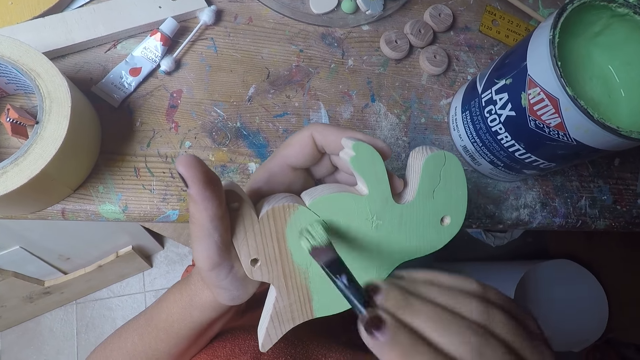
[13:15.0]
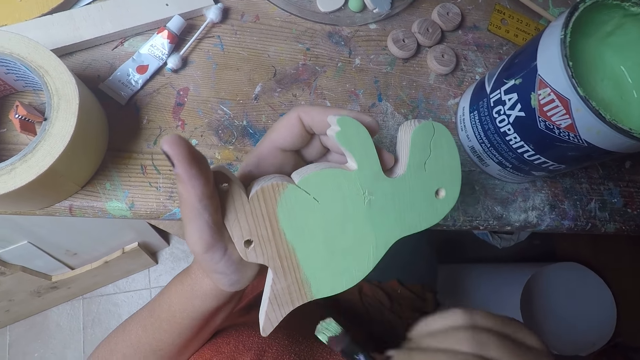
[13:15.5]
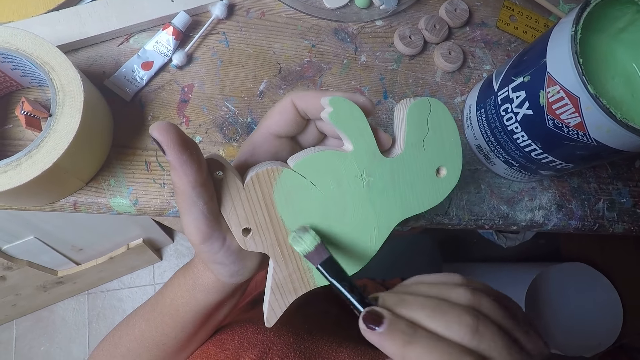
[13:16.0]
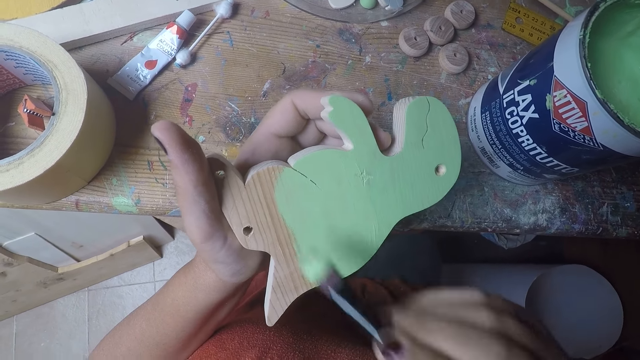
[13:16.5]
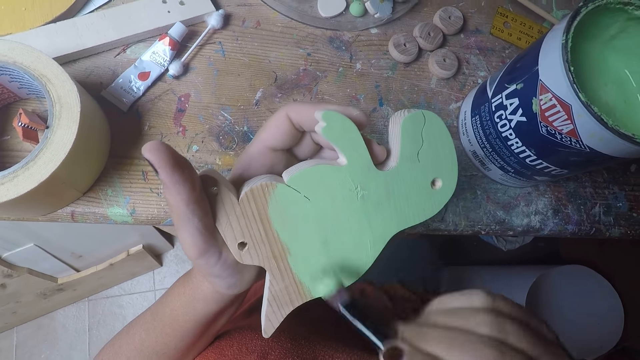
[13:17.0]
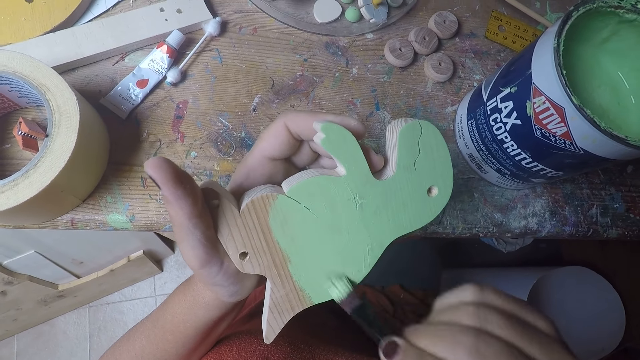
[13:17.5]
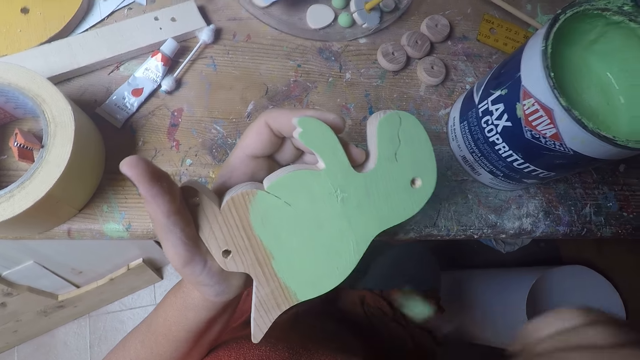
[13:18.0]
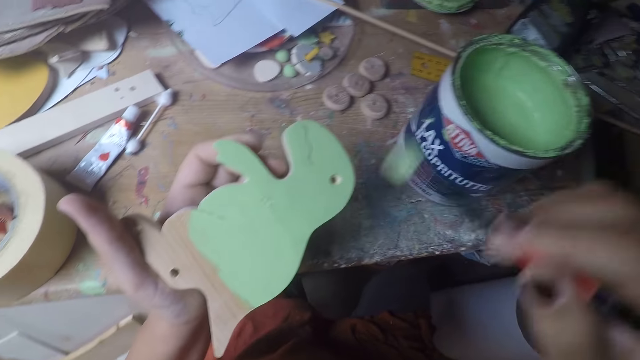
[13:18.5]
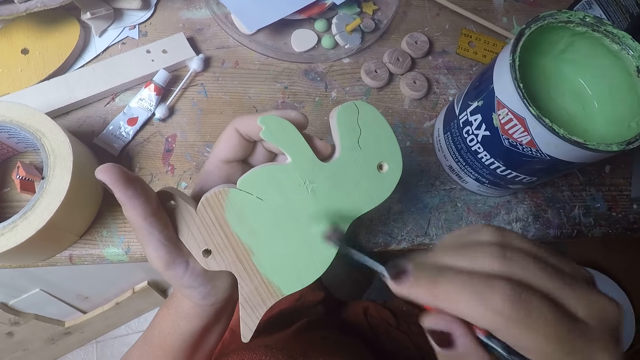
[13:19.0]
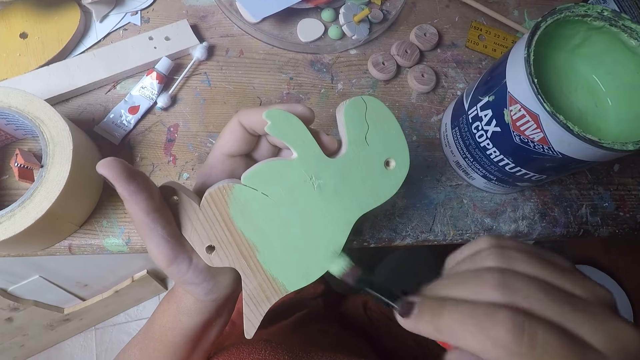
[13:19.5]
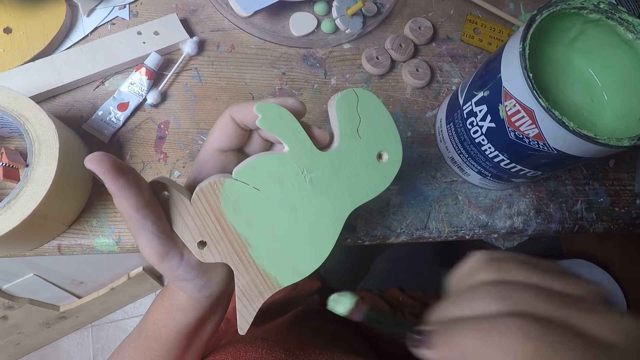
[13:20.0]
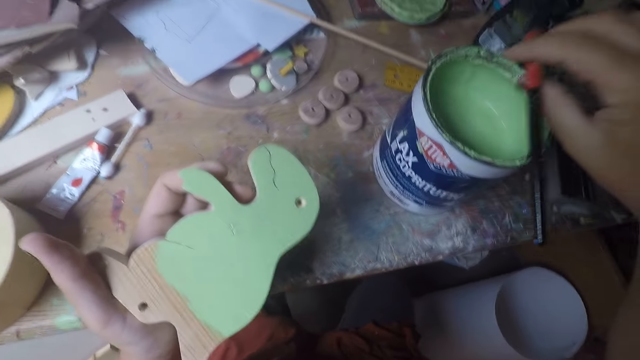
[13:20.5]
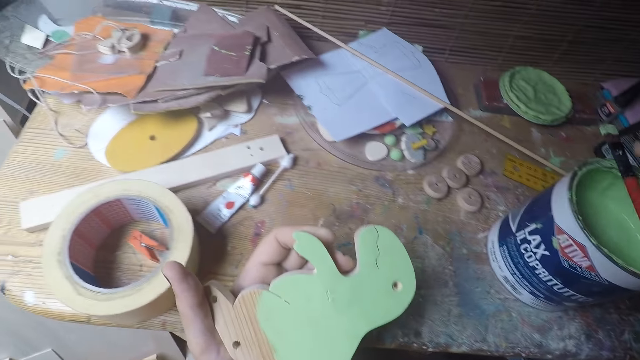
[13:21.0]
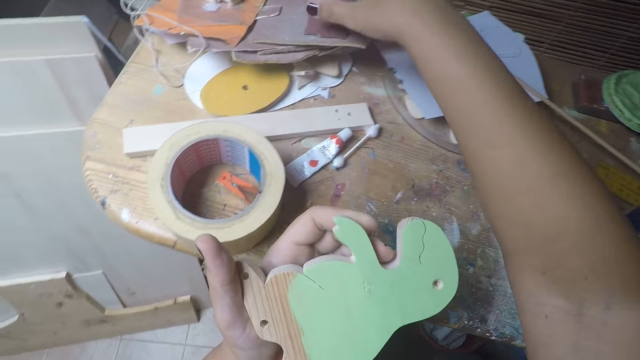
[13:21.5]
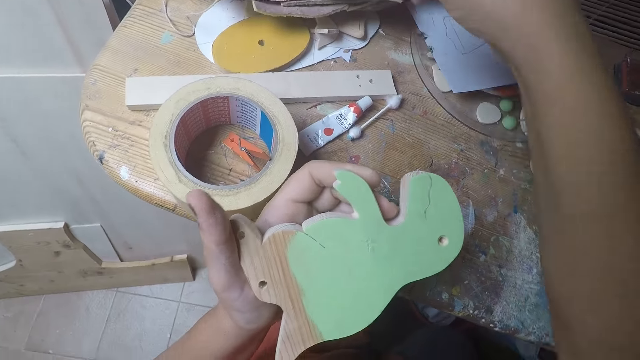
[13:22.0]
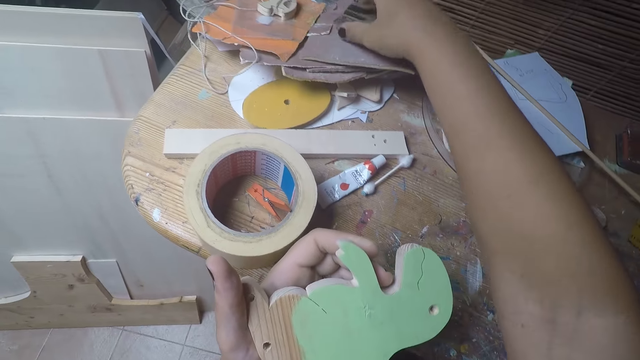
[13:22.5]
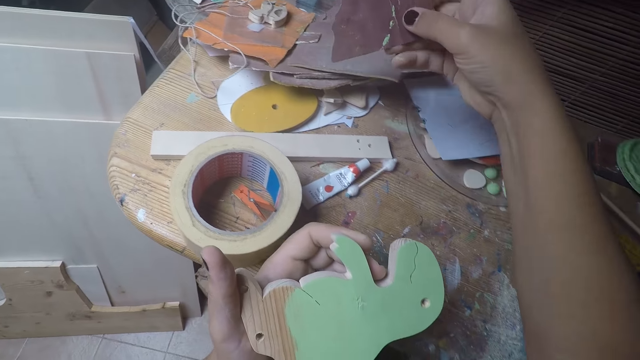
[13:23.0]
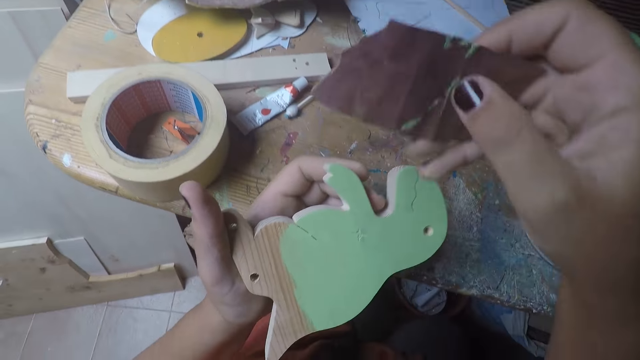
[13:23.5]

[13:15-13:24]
The camera wearer stops painting. She paints a dinosaur curve. She drops the brush in her right hand on the paint bucket. She picks up the sandpaper on the pile of sandpapers on the table with her right hand.

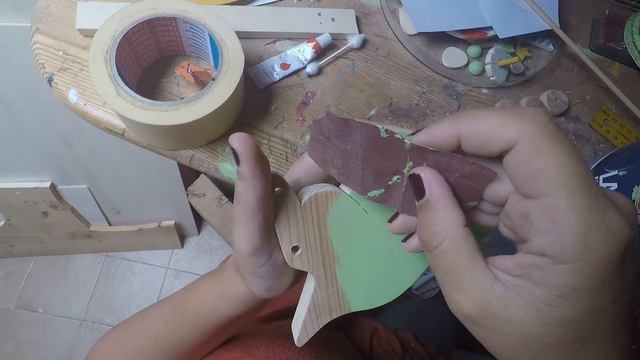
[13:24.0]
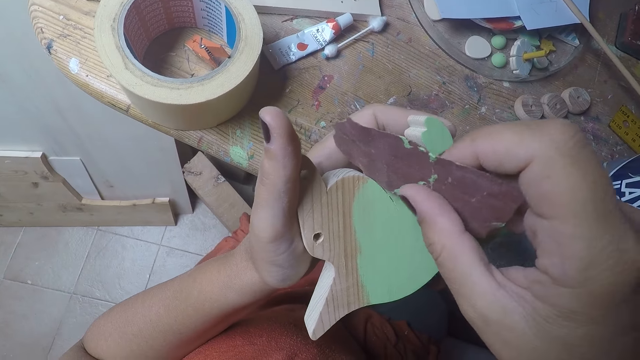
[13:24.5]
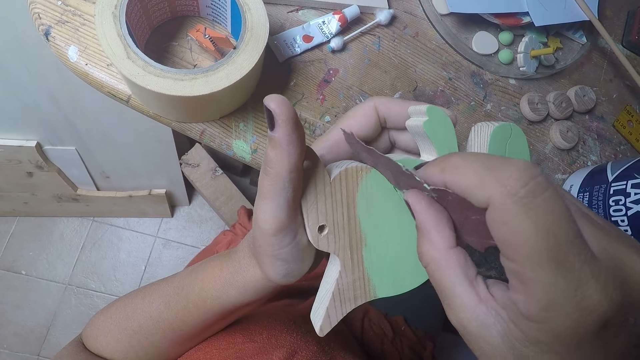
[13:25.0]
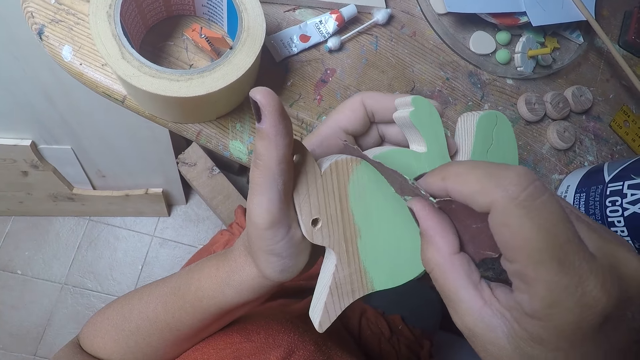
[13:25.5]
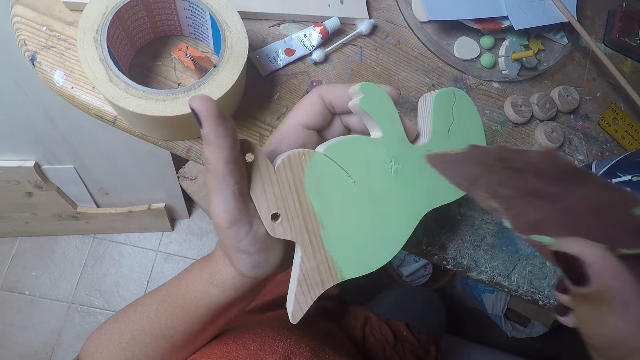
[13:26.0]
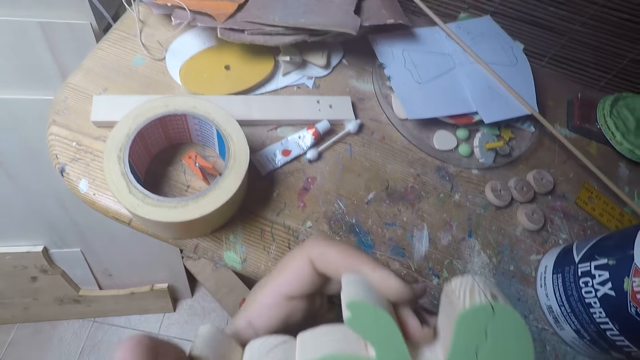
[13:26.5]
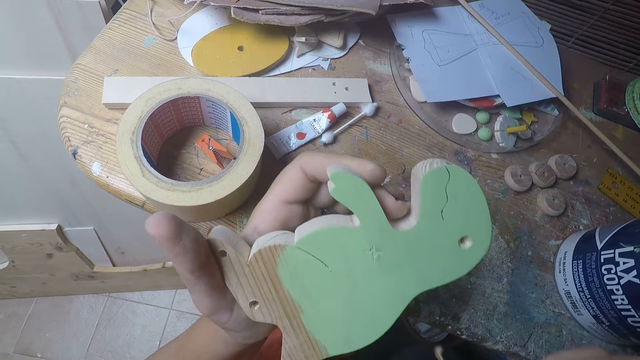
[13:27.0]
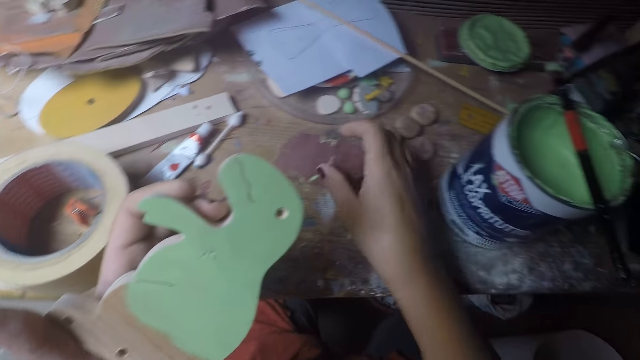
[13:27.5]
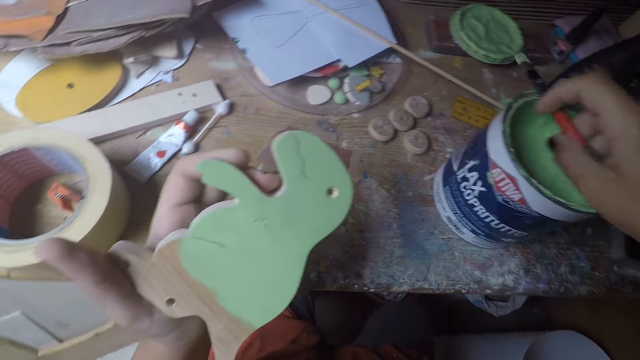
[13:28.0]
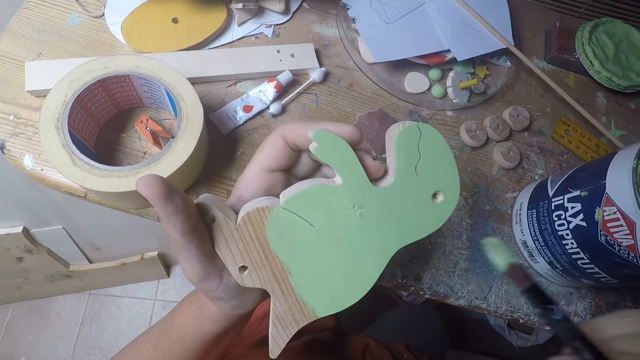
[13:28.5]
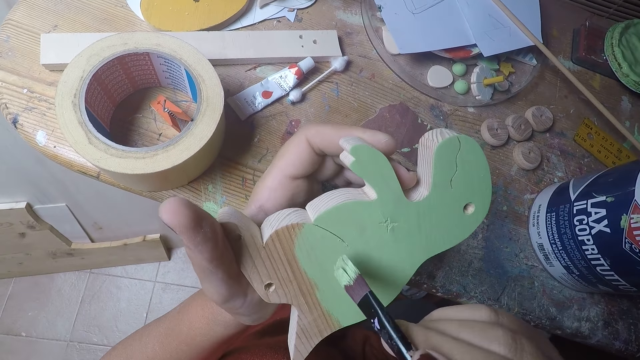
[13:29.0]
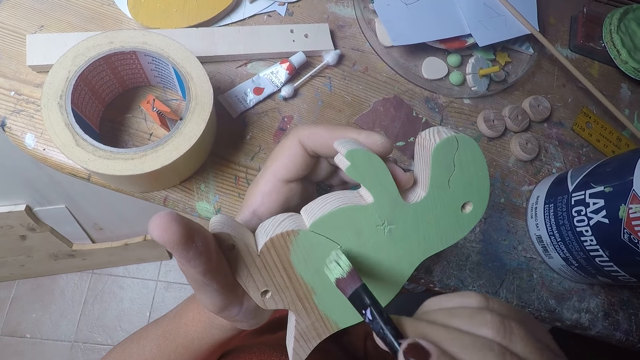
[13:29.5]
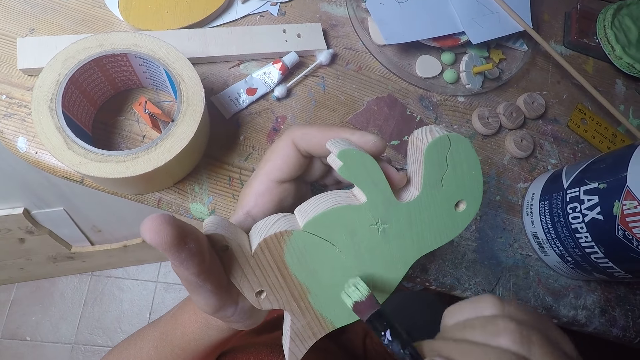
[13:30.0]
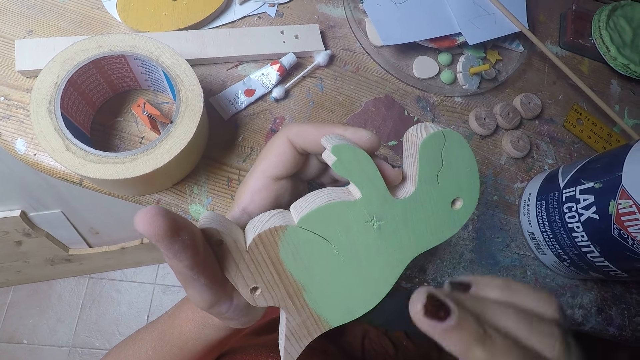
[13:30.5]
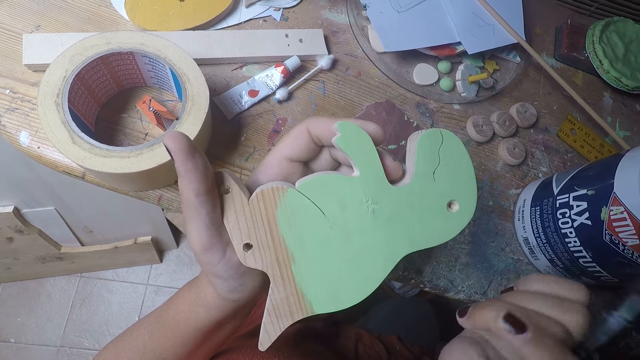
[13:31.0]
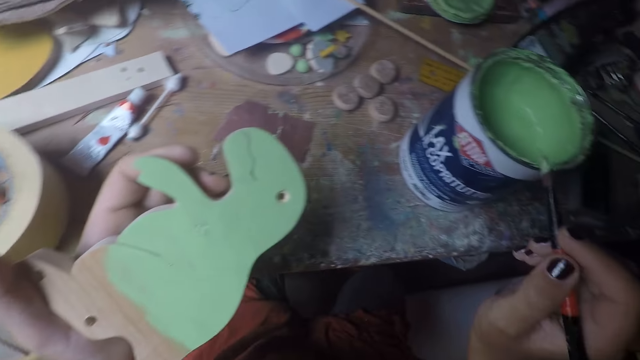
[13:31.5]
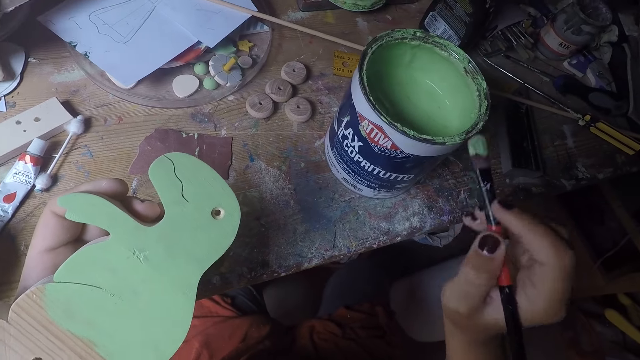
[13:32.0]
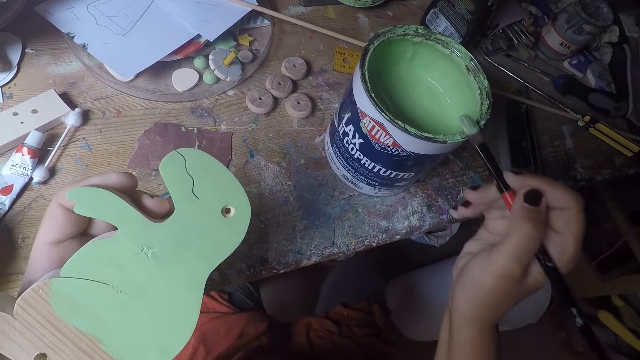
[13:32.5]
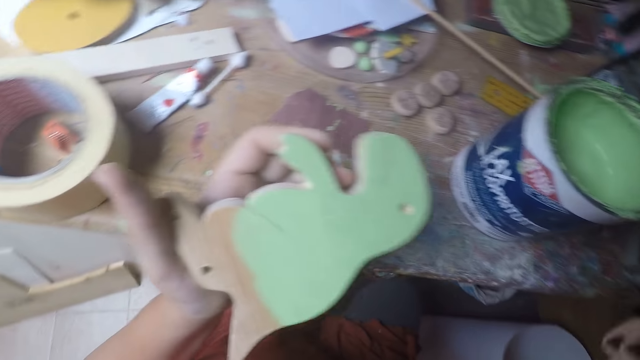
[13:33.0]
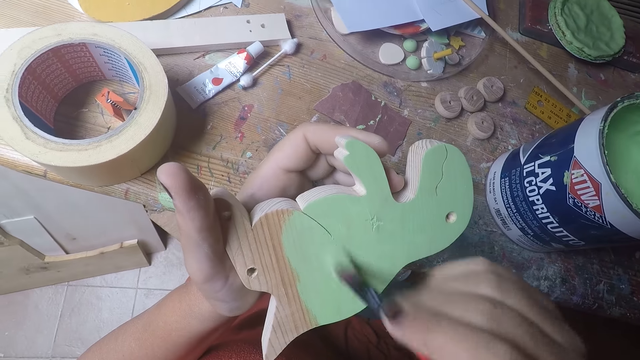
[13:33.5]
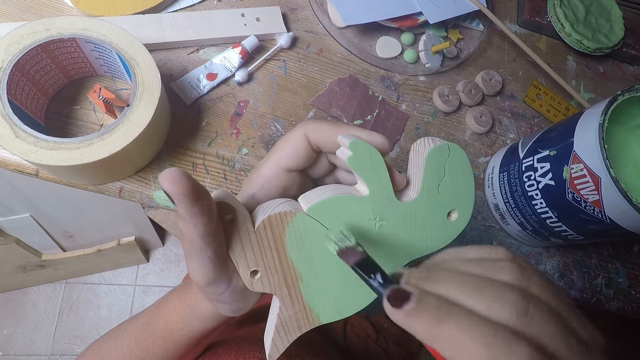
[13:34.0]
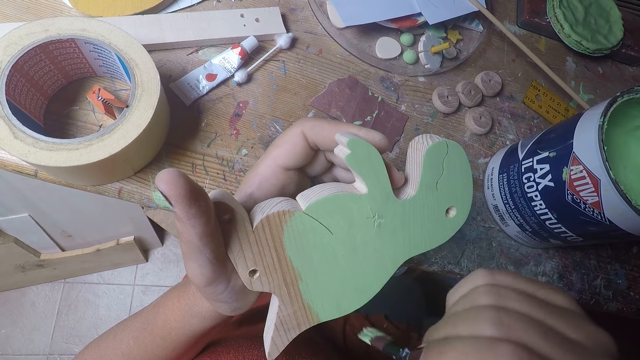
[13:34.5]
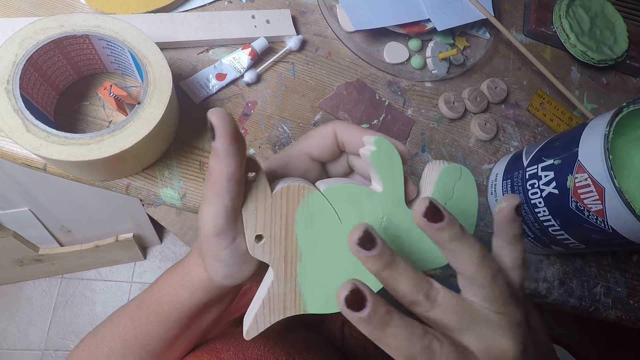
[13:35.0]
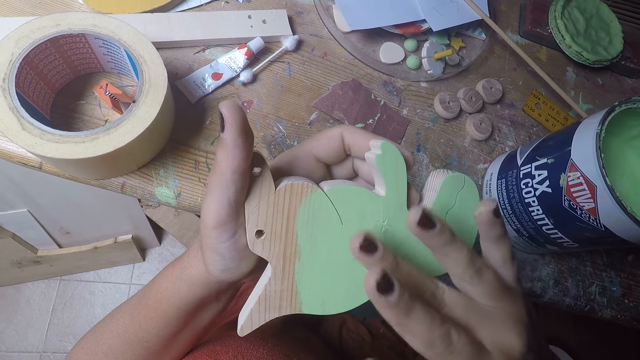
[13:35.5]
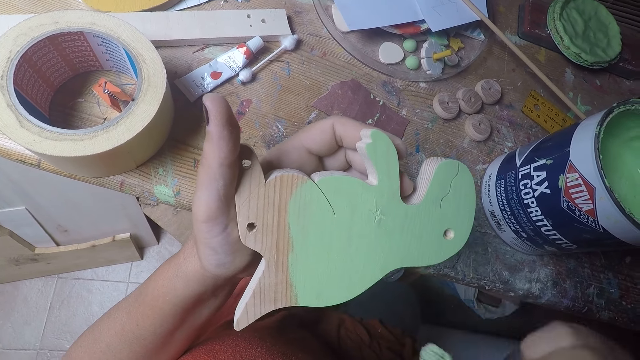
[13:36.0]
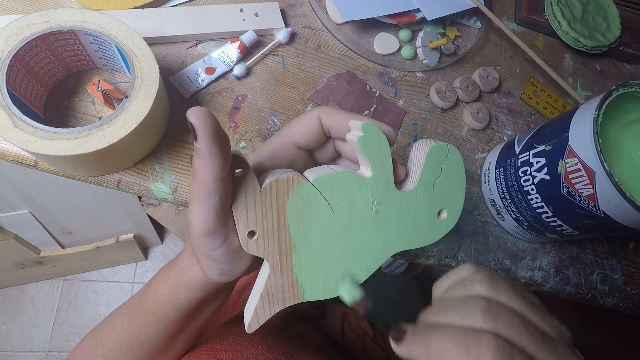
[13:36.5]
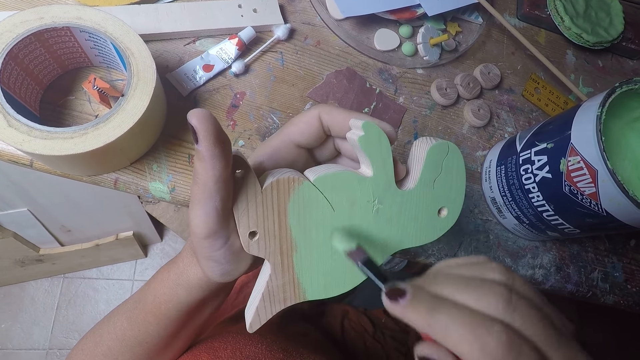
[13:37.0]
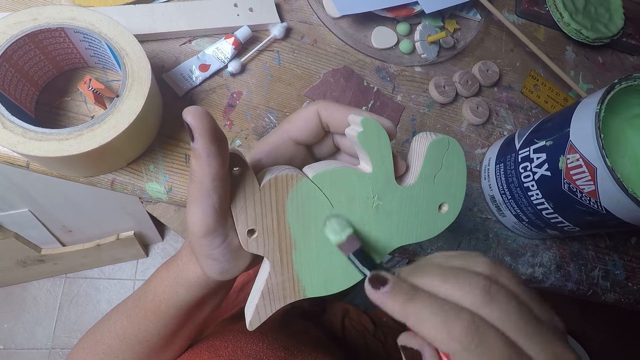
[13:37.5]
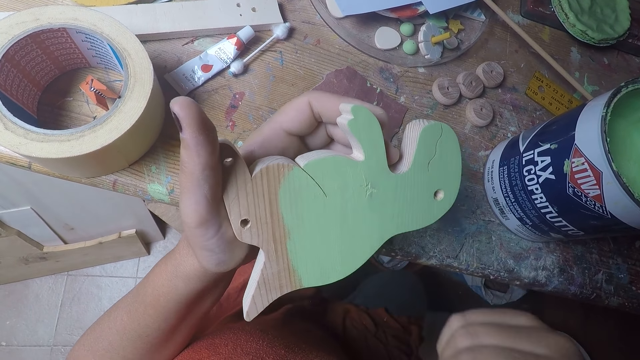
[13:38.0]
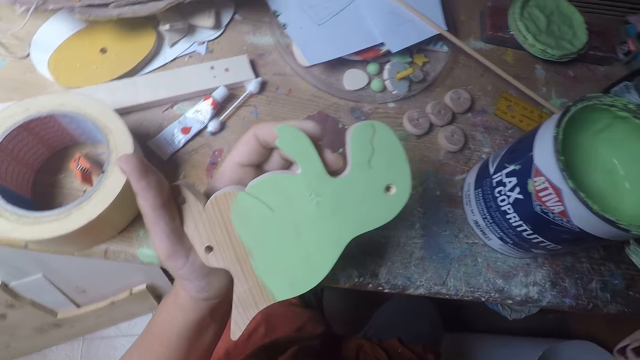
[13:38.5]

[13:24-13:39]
The camera wearer cleans the wood-shaped dinosaur with the sandpaper in her right hand. She slides the sandpaper in between the dinosaur curve and removes the sandpaper from the dinosaur curve. She drops the sandpaper in her right hand on the table. She picks up the brush on the paint bucket with her right hand. She brushes on the wood-shaped dinosaur with the brush in her right hand. She stops painting. She brushes on the paint bucket with the brush in her right hand. She brushes on the wood-shaped dinosaur with the brush in her right hand. She stops painting. She cleans the wood-shaped dinosaur with a finger of her right hand. She brushes on the wood-shaped dinosaur with the brush in her right hand.
